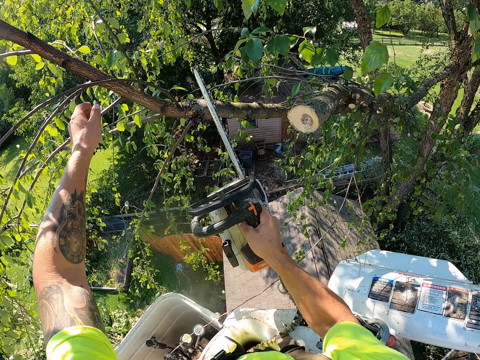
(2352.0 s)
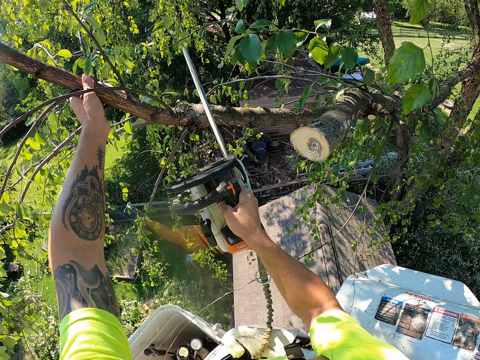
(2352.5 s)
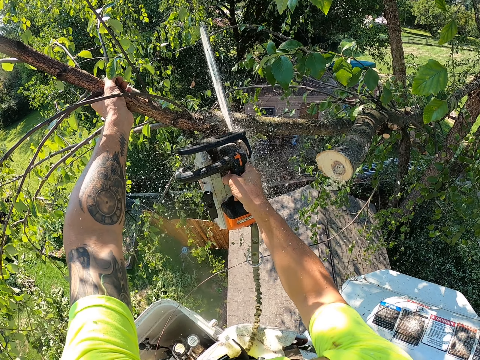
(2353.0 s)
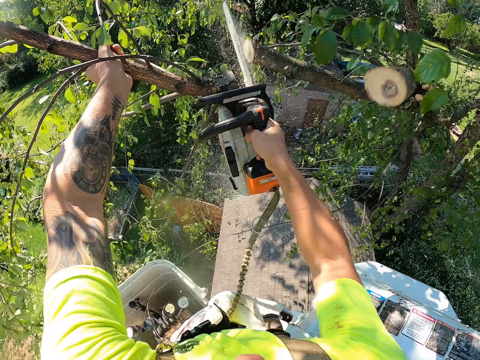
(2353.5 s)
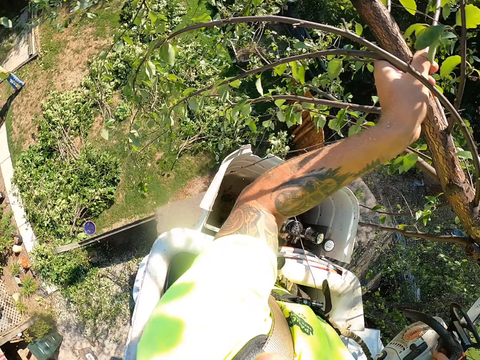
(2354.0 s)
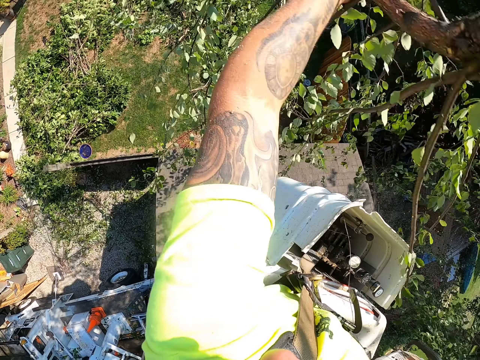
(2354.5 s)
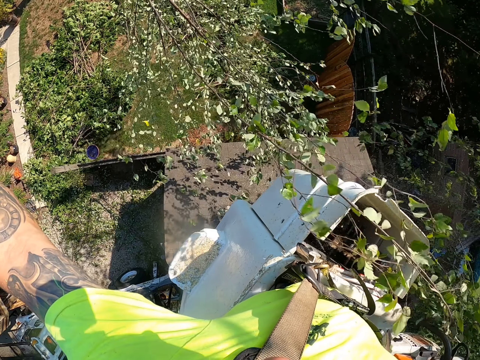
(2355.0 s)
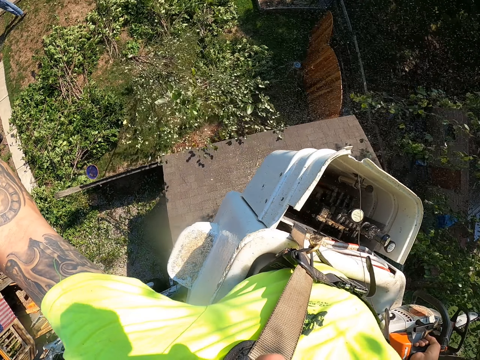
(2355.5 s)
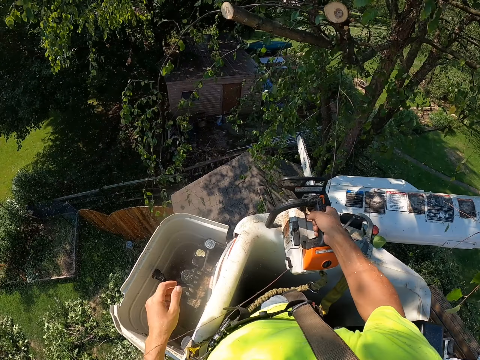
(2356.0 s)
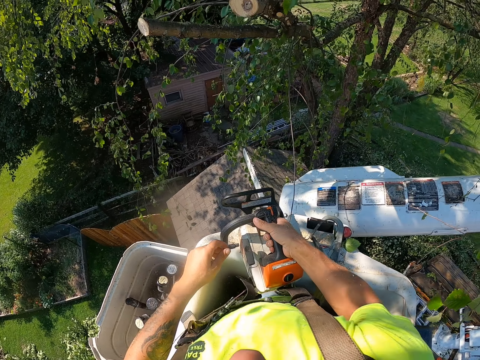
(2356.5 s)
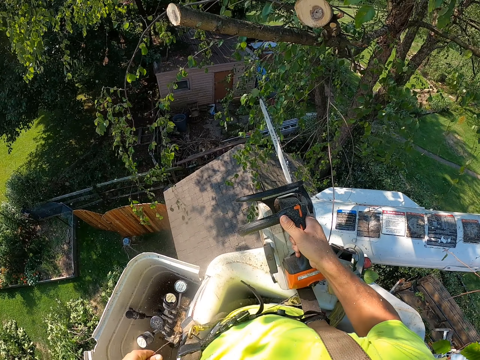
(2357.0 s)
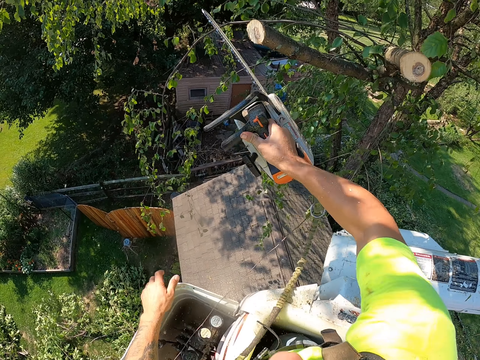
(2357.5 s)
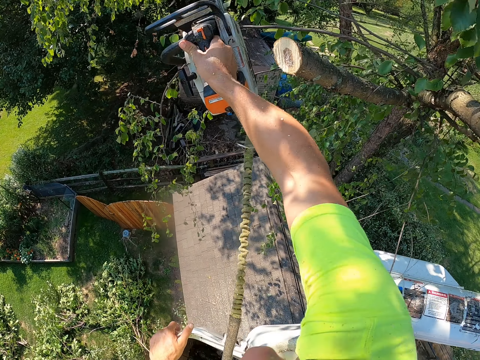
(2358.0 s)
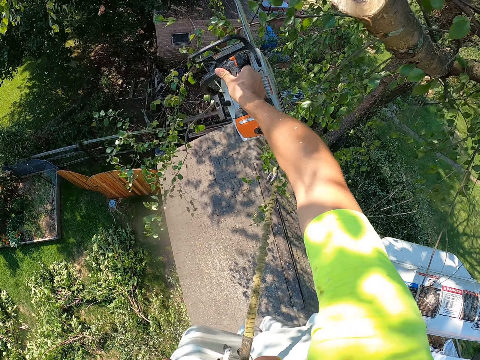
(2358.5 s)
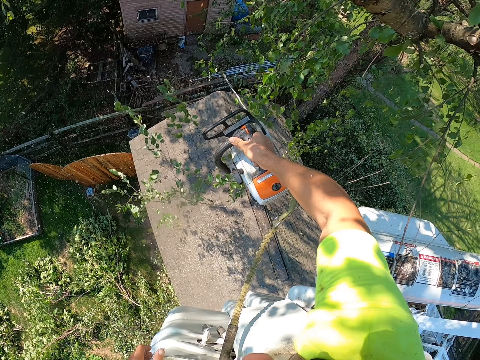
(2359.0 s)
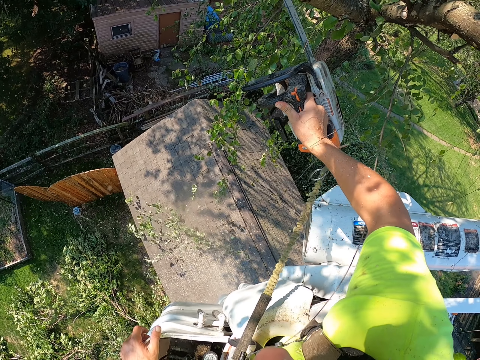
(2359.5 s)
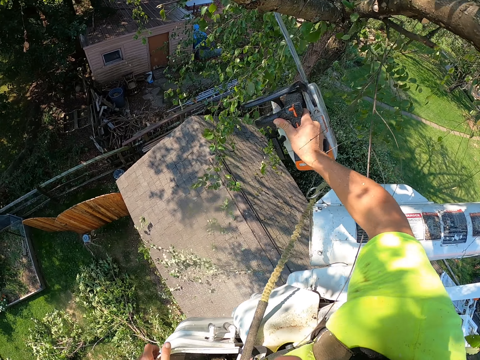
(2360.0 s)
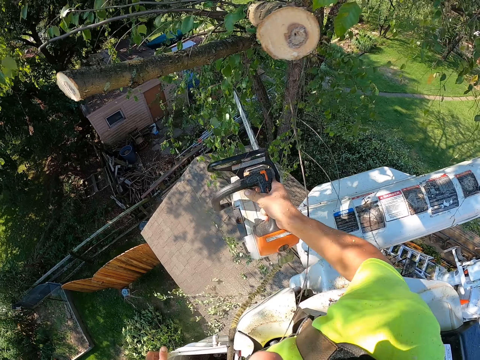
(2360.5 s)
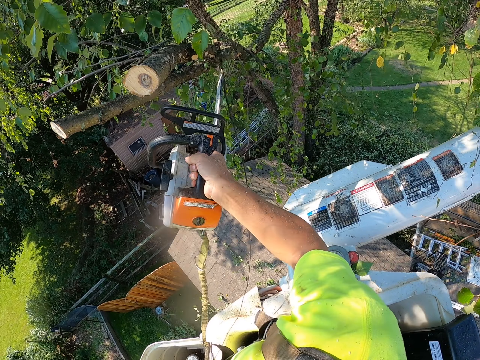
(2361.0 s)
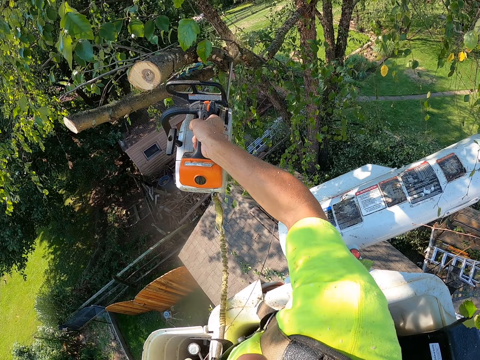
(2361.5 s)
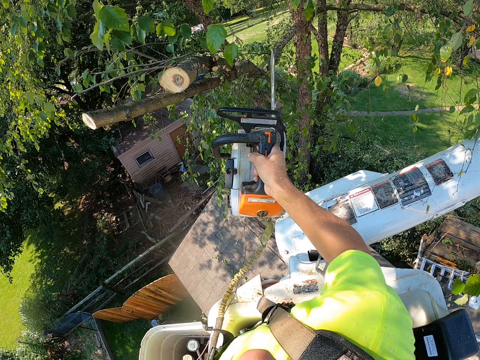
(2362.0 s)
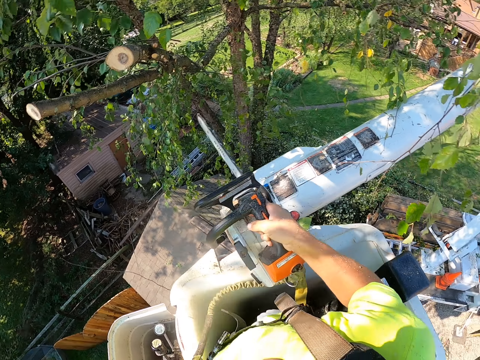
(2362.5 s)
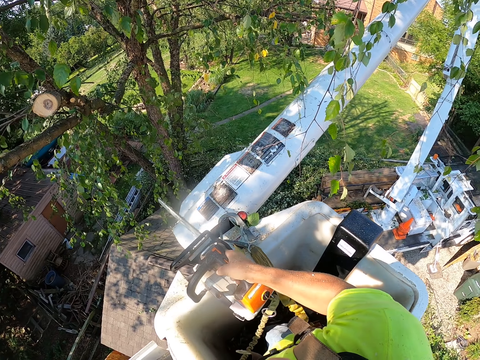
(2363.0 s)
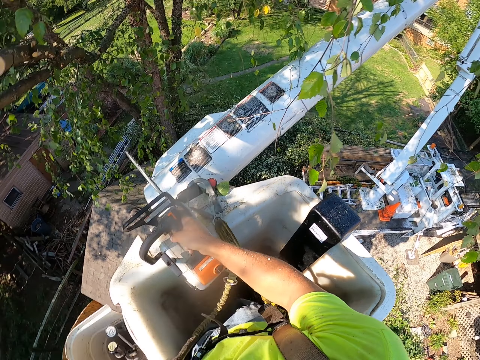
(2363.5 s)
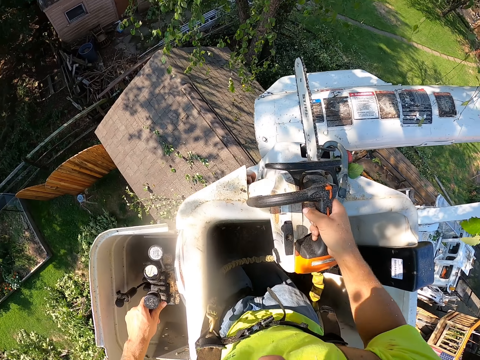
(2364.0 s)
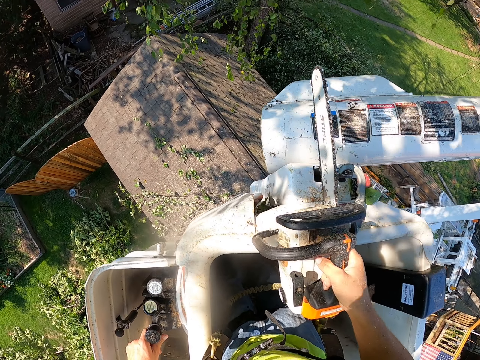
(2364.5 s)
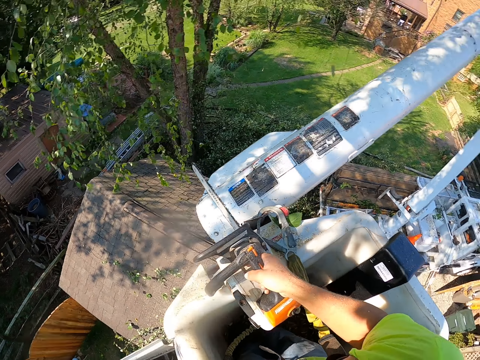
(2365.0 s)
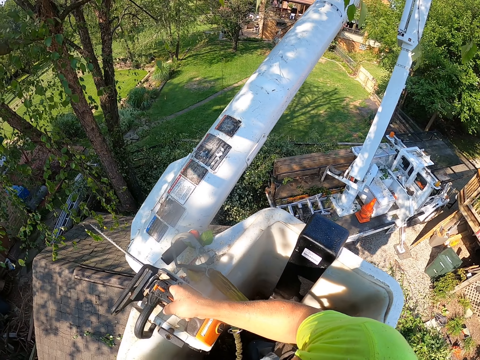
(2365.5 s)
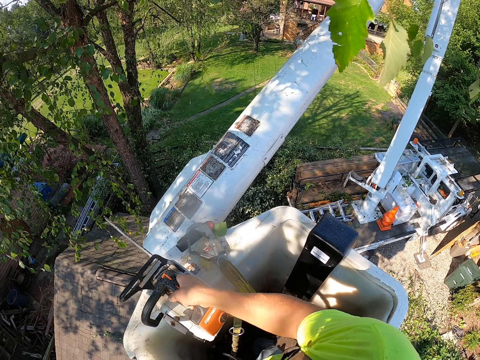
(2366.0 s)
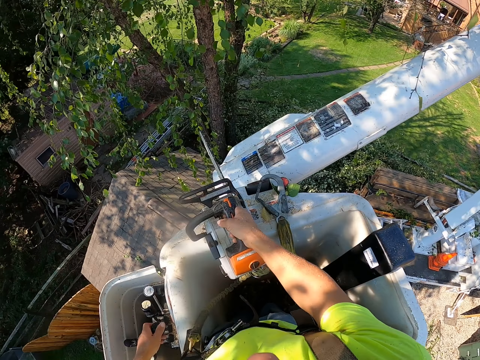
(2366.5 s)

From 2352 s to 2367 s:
The camera wearer cuts a branch from the tree with the chainsaw with his right hand. He holds the branch with his left hand. He touches the tree branch. He throws the branch on the floor with his left hand. He operates the boom lift lever with his left hand. He cuts a branch from the tree with the chainsaw with his right hand. He operates the boom lift lever with his left hand.

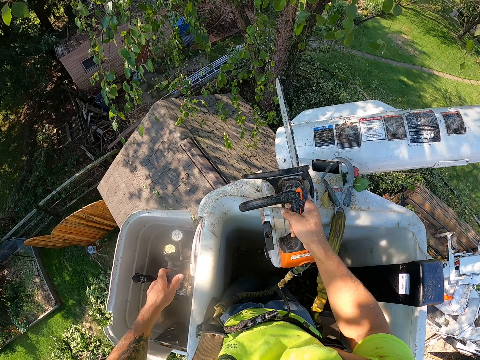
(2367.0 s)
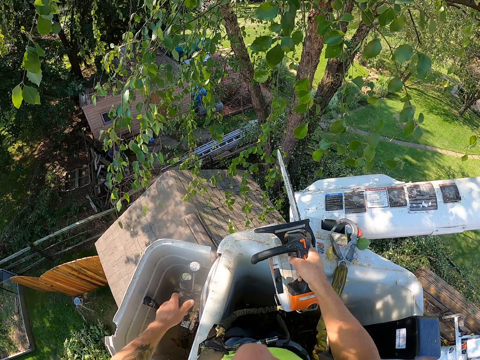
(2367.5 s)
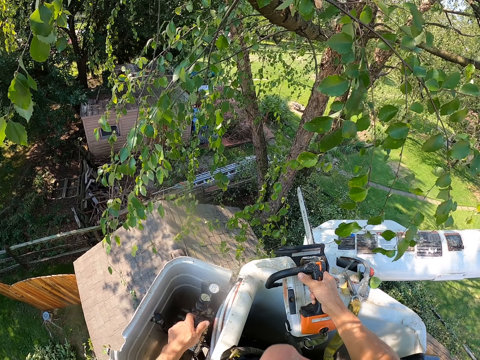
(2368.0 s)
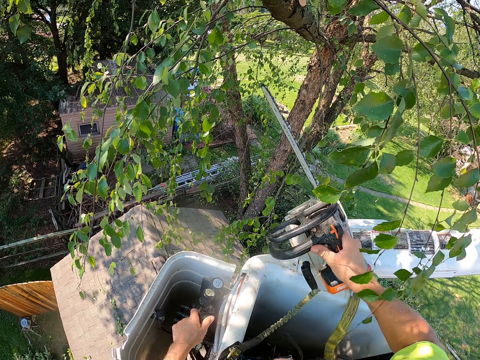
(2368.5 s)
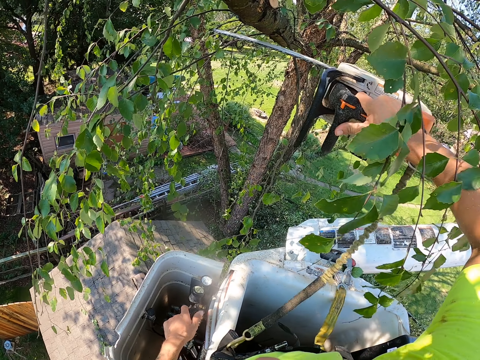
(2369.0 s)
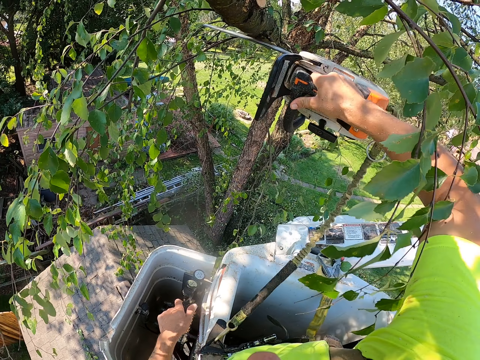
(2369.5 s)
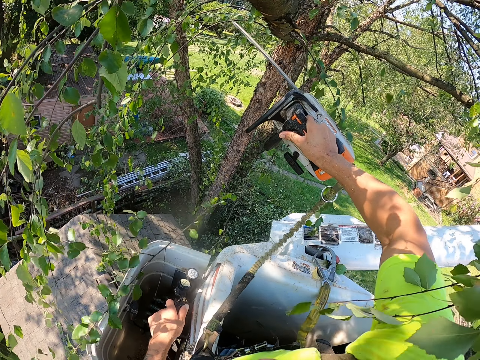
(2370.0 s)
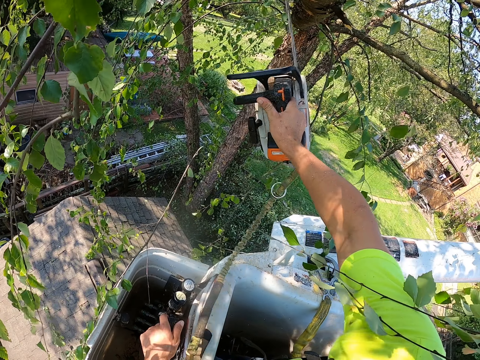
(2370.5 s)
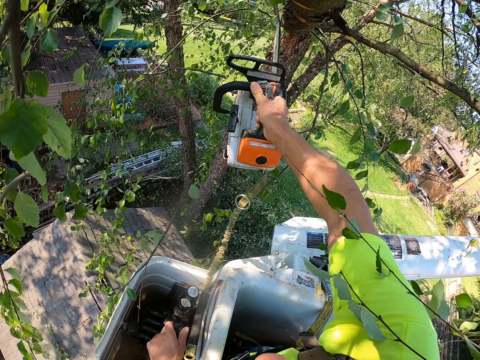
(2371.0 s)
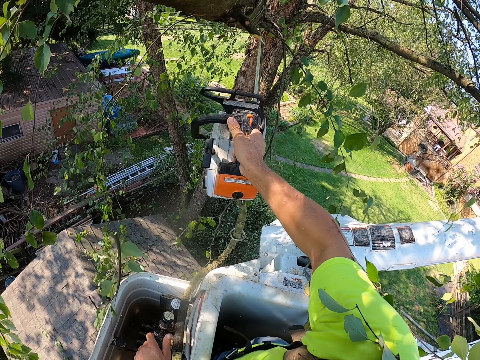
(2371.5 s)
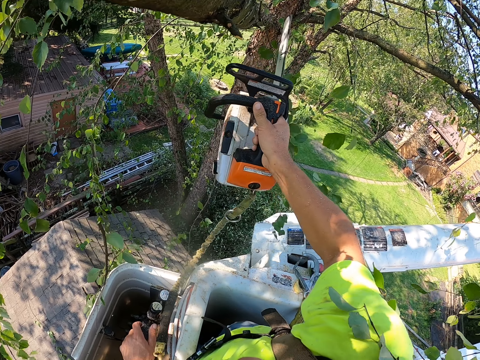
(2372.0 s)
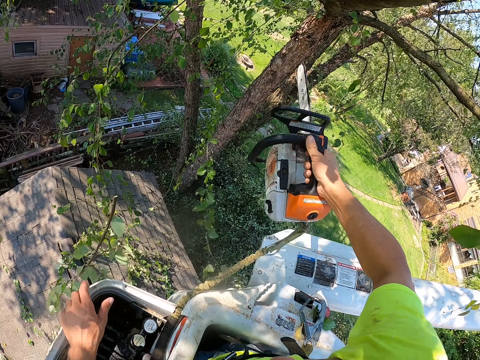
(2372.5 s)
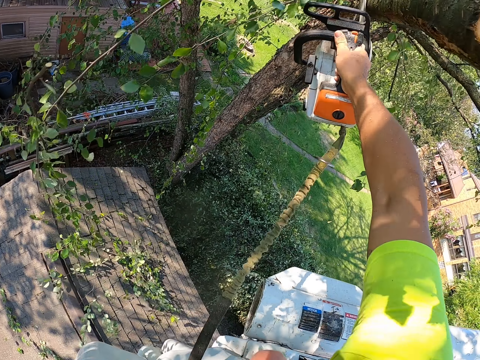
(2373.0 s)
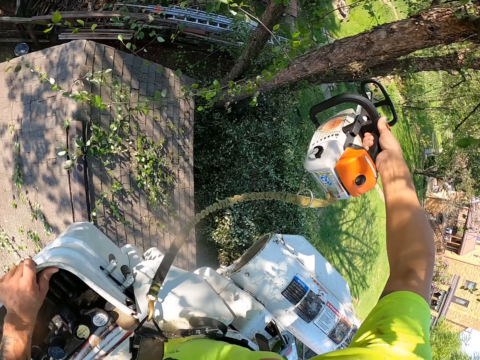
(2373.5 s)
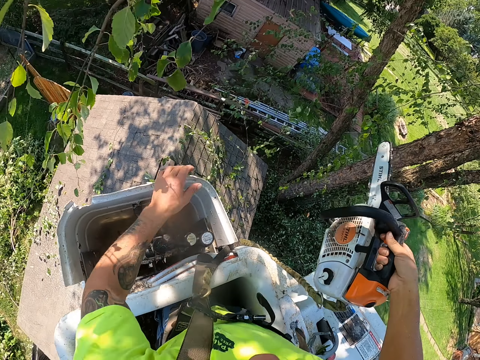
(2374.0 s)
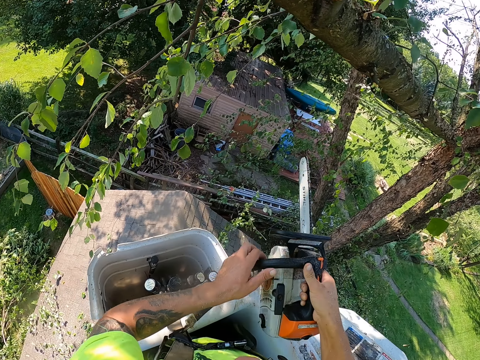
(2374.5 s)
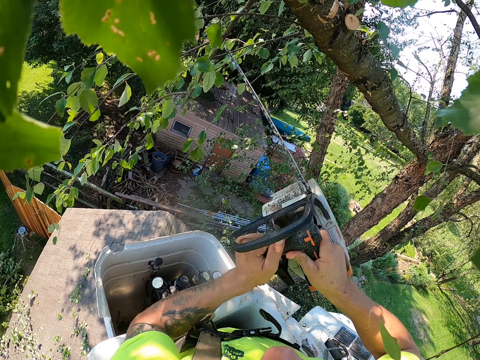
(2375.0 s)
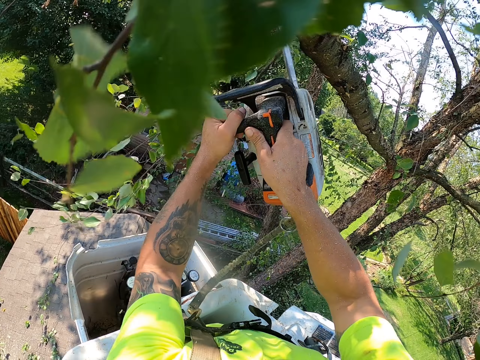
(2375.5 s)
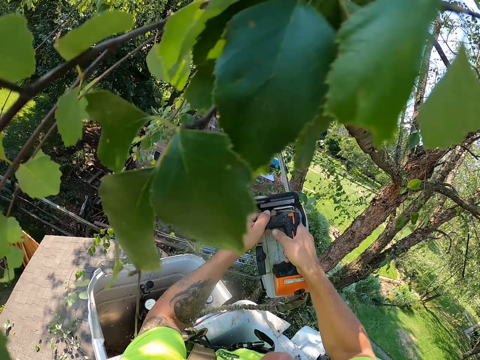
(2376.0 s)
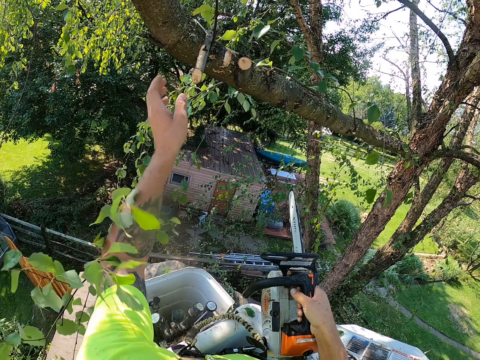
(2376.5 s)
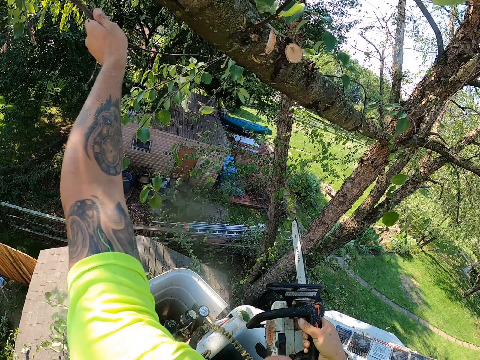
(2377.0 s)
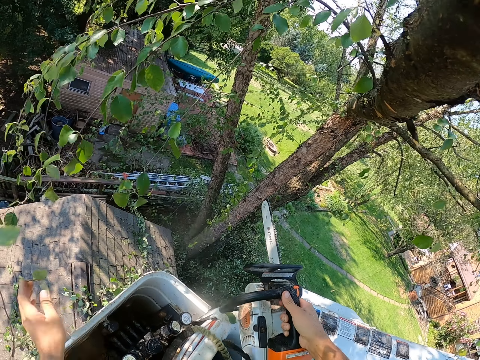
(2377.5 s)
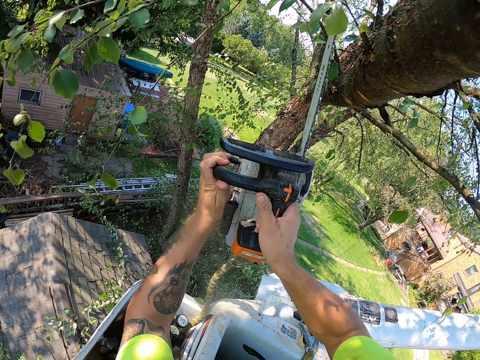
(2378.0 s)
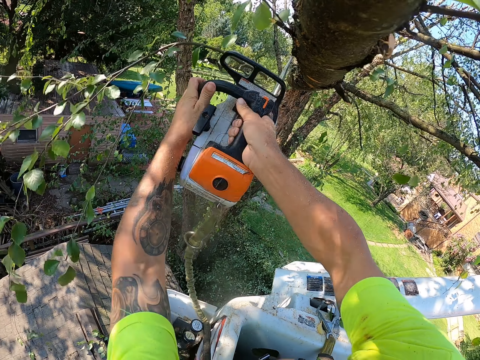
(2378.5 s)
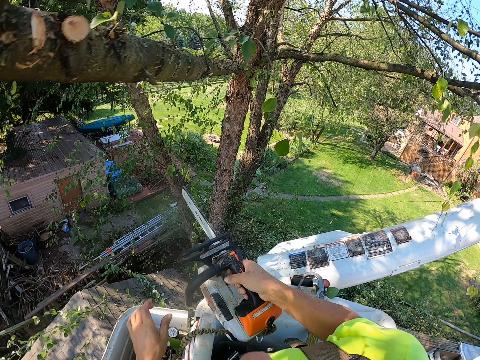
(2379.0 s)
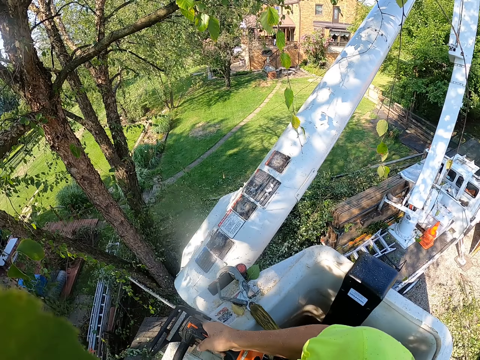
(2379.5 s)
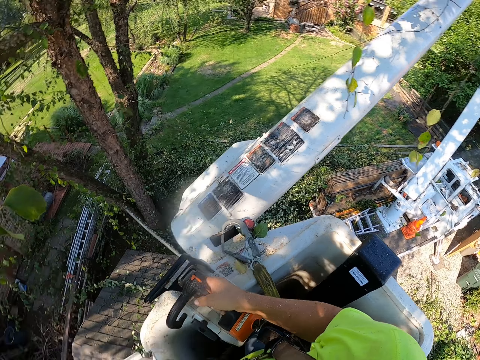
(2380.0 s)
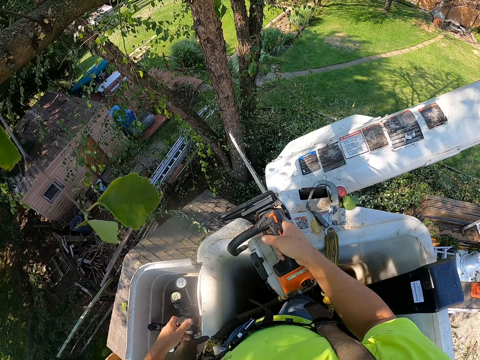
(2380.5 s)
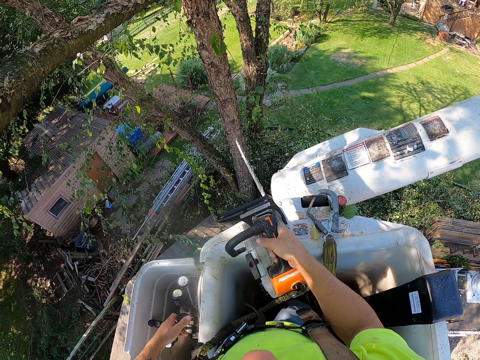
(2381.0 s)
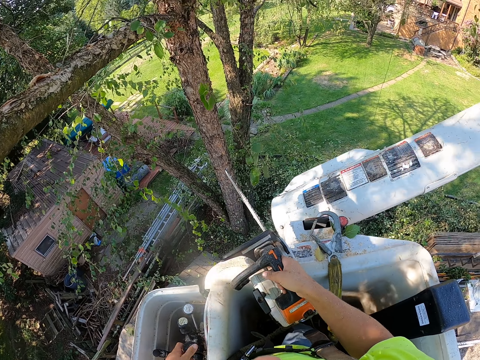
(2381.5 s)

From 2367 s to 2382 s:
The camera wearer cuts a branch from the tree with the chainsaw with his right hand. He does this repeatedly. He holds the chainsaw with both hands. He cuts a branch from the tree with the chainsaw with both hands. He picks up the branch from the tree with his left hand. He throws the branch on the ground with his left hand. He cuts a branch from the tree with the chainsaw with his right hand. He operates the boom lift lever with his left hand.
